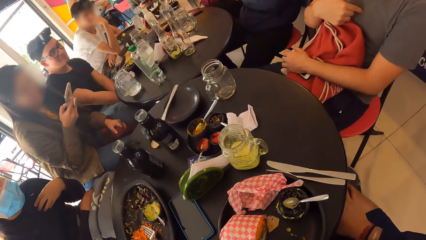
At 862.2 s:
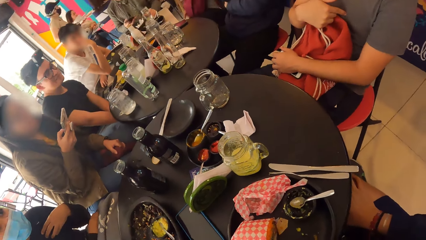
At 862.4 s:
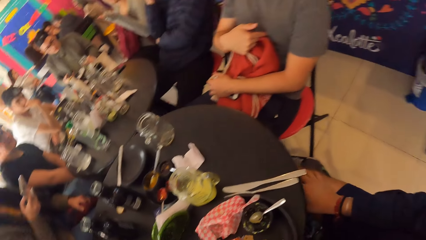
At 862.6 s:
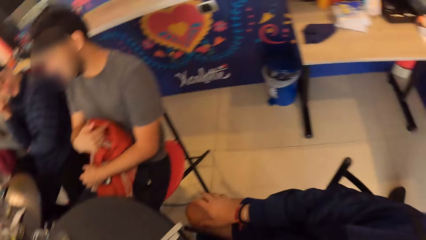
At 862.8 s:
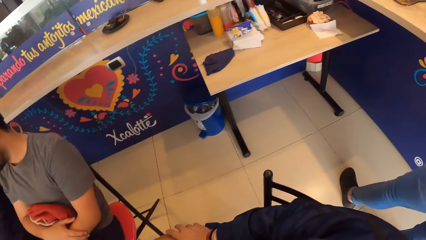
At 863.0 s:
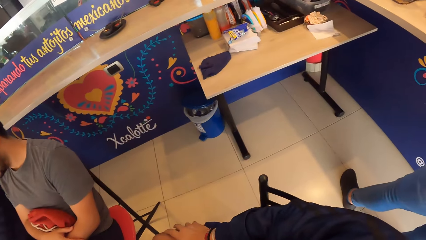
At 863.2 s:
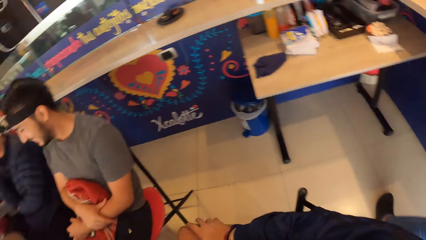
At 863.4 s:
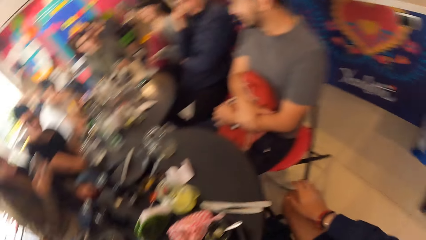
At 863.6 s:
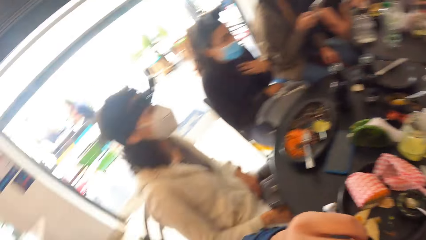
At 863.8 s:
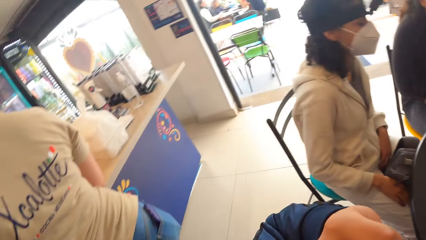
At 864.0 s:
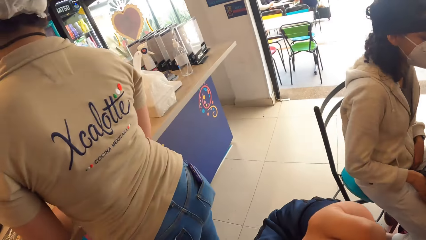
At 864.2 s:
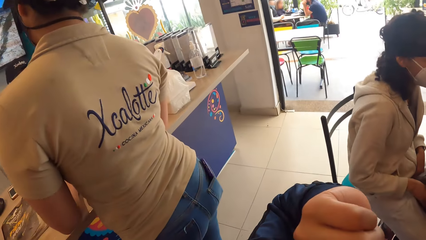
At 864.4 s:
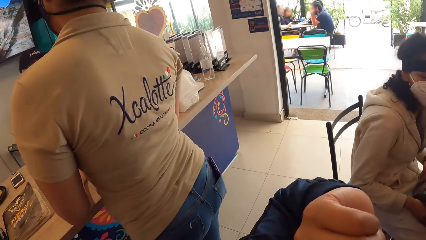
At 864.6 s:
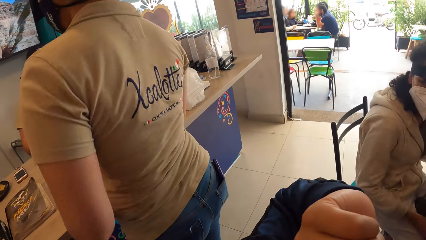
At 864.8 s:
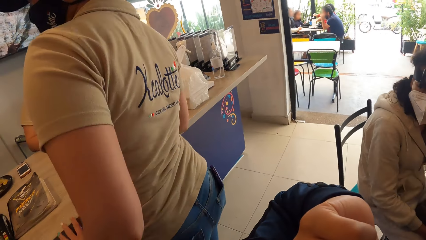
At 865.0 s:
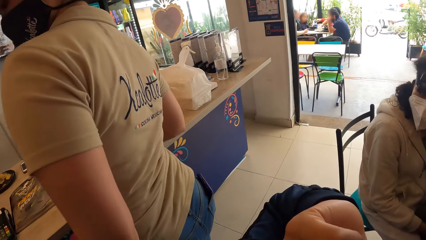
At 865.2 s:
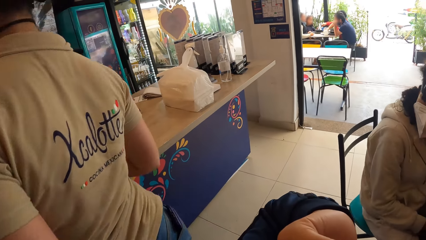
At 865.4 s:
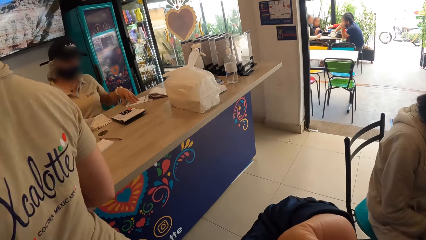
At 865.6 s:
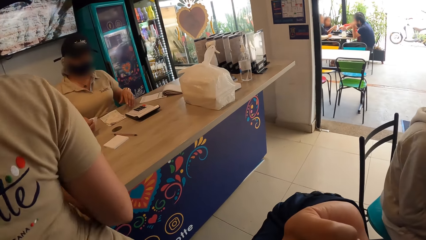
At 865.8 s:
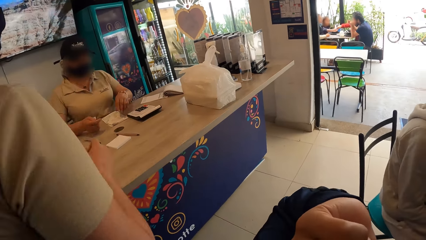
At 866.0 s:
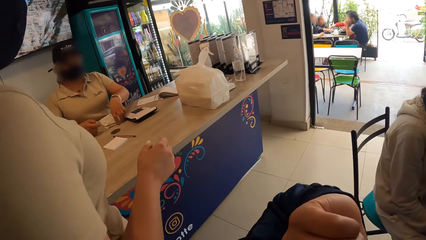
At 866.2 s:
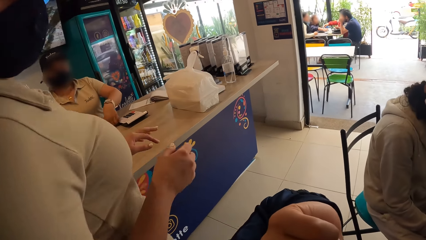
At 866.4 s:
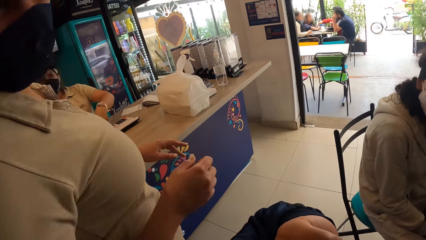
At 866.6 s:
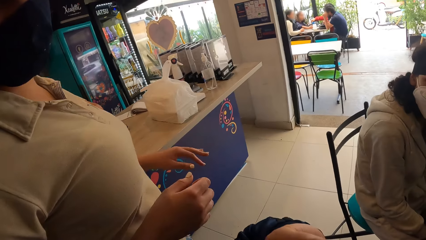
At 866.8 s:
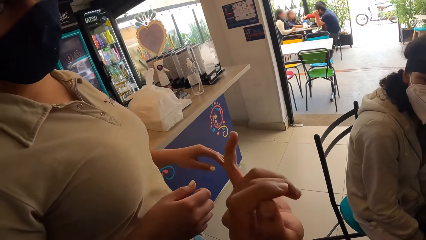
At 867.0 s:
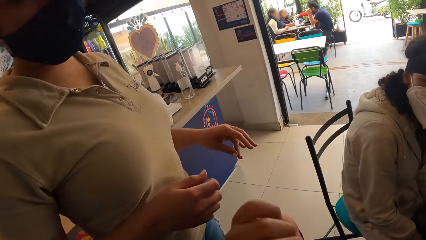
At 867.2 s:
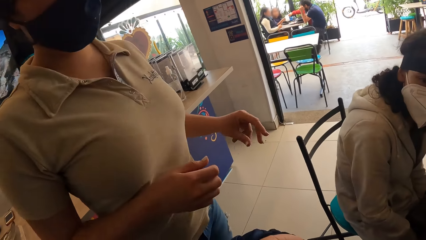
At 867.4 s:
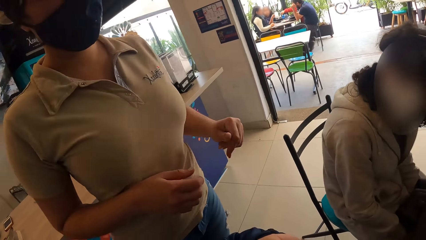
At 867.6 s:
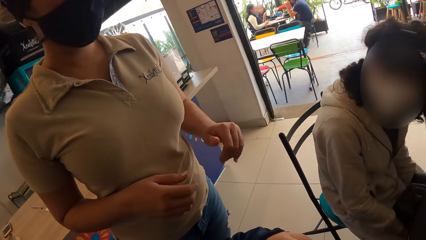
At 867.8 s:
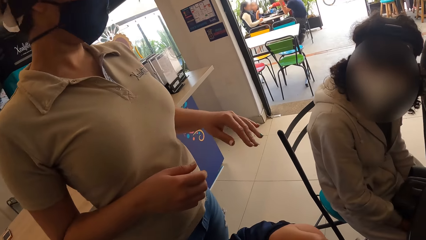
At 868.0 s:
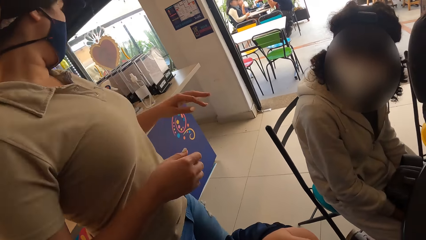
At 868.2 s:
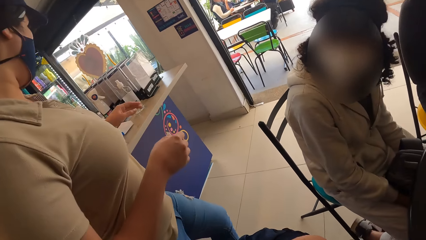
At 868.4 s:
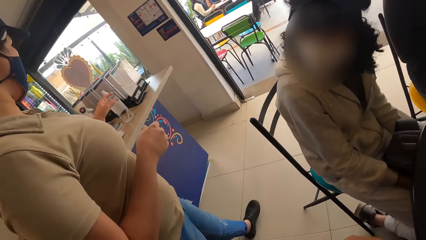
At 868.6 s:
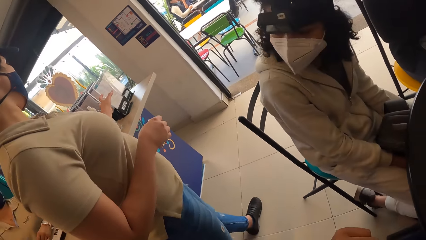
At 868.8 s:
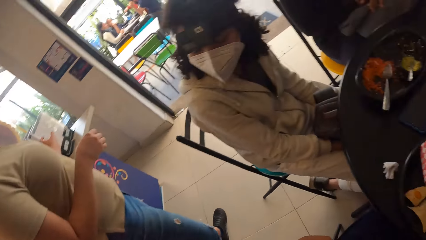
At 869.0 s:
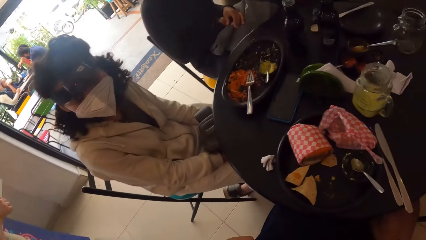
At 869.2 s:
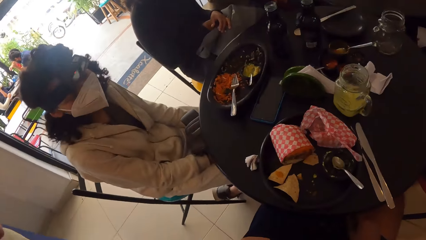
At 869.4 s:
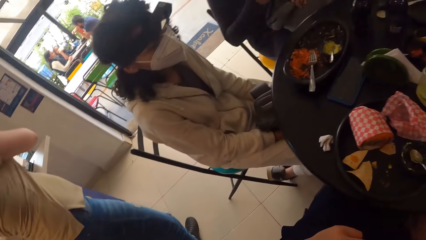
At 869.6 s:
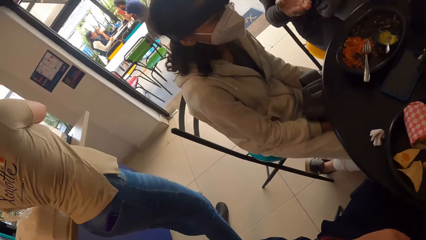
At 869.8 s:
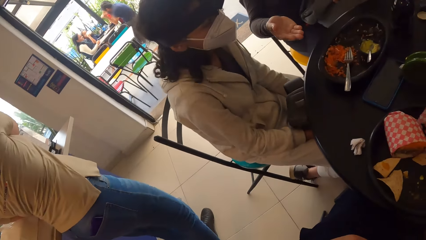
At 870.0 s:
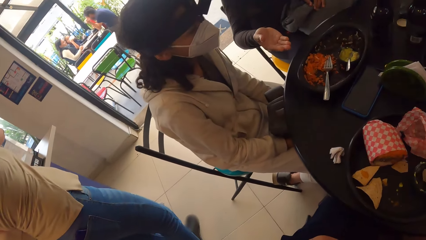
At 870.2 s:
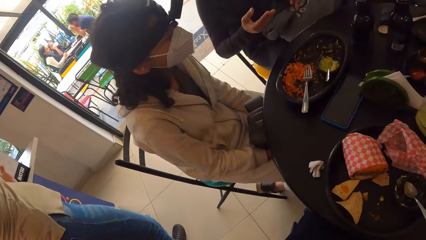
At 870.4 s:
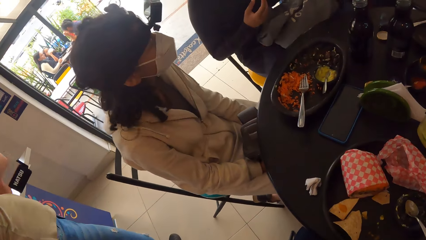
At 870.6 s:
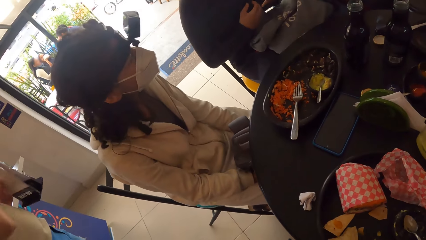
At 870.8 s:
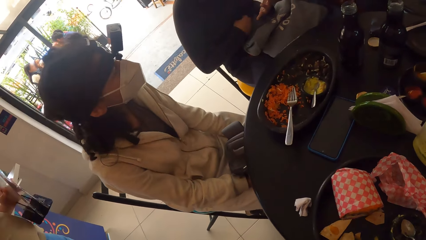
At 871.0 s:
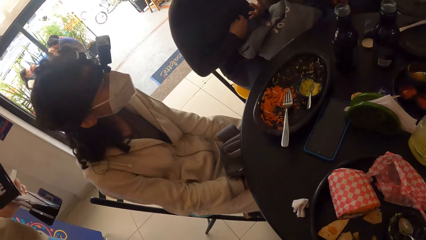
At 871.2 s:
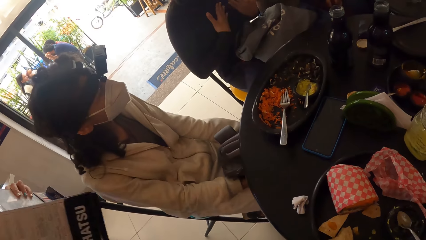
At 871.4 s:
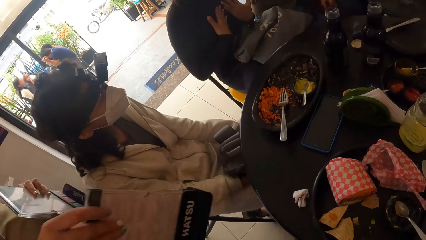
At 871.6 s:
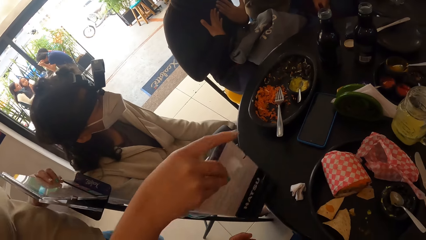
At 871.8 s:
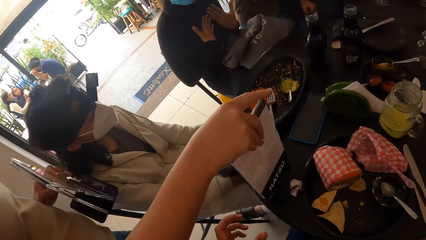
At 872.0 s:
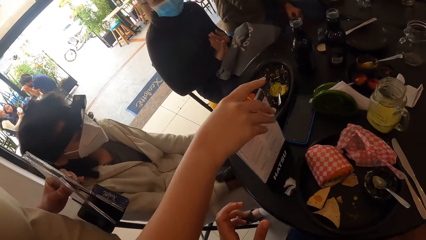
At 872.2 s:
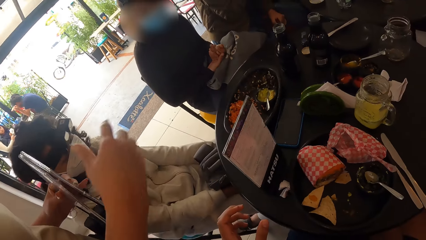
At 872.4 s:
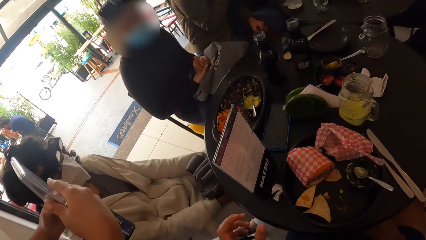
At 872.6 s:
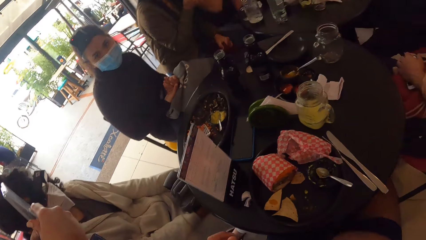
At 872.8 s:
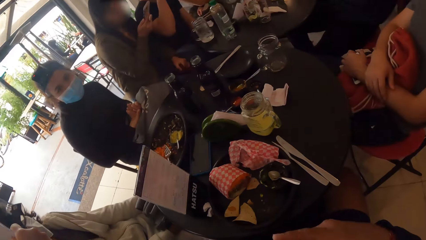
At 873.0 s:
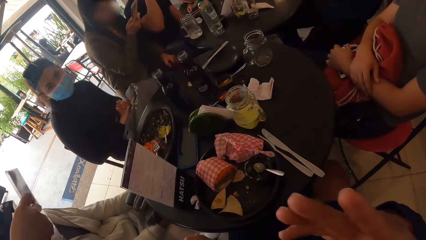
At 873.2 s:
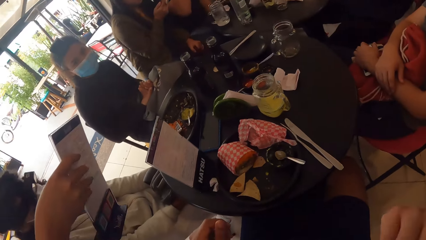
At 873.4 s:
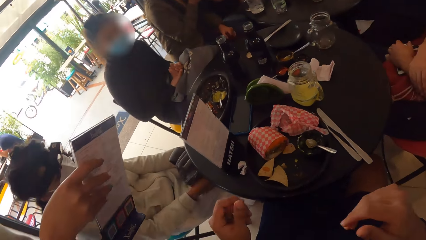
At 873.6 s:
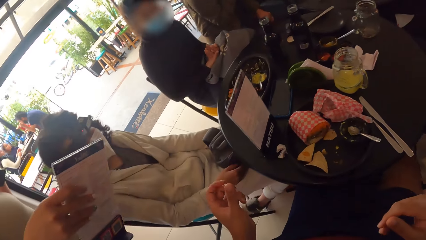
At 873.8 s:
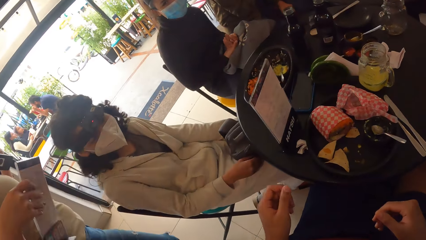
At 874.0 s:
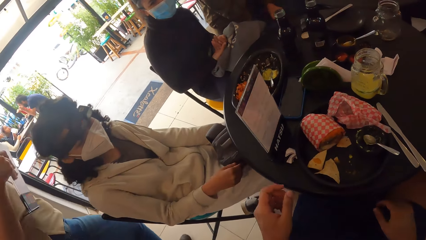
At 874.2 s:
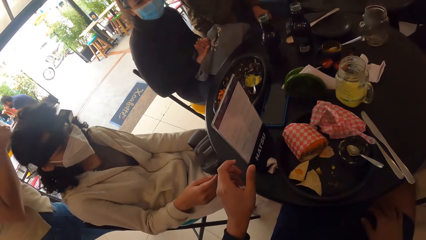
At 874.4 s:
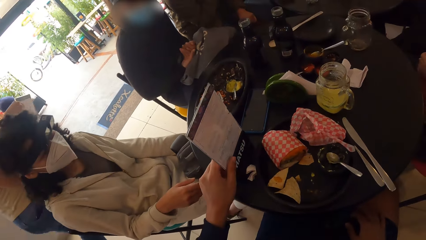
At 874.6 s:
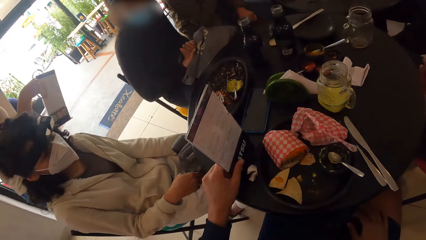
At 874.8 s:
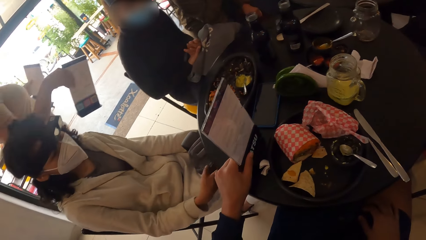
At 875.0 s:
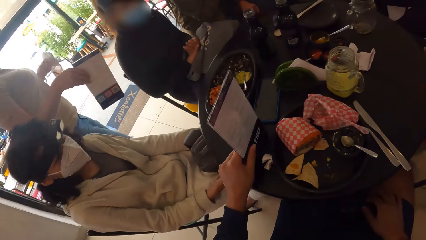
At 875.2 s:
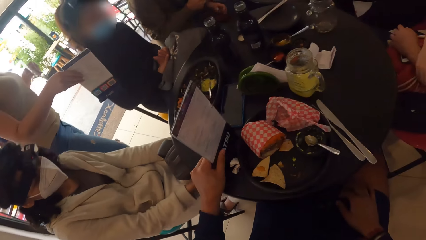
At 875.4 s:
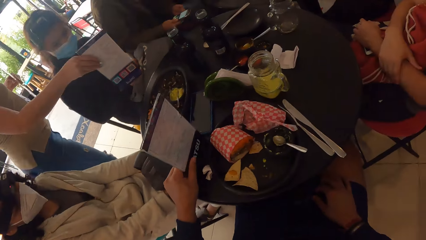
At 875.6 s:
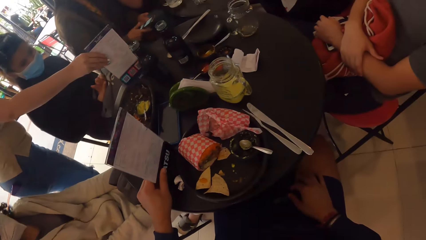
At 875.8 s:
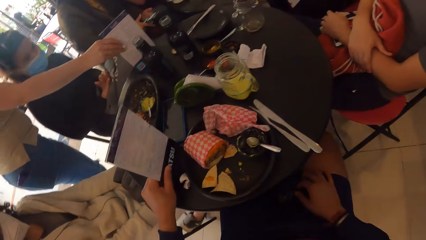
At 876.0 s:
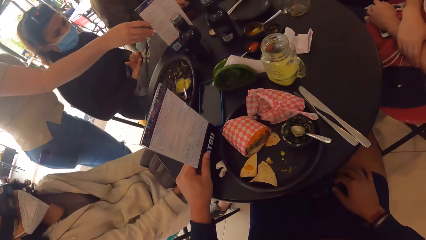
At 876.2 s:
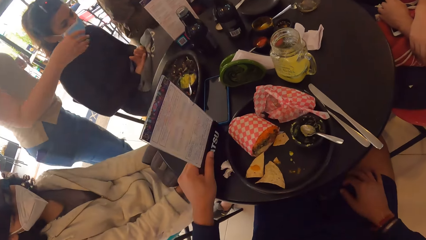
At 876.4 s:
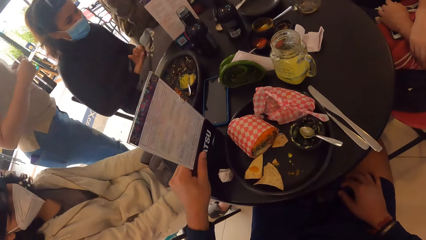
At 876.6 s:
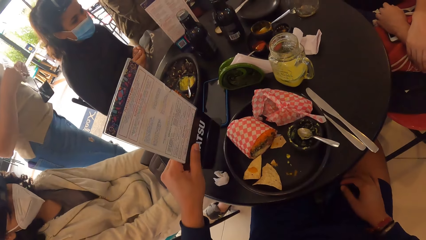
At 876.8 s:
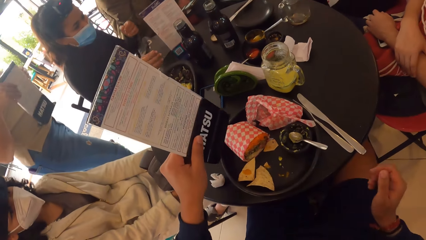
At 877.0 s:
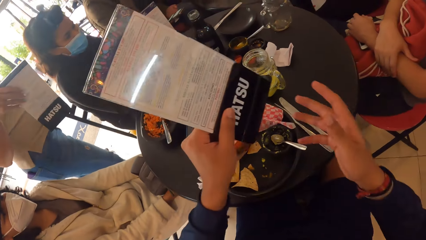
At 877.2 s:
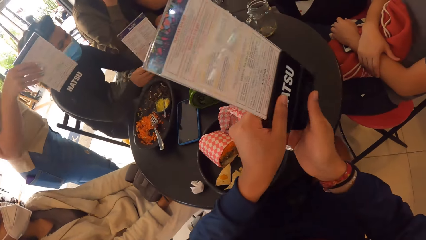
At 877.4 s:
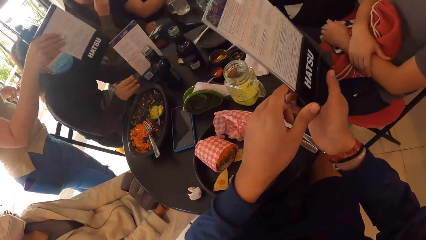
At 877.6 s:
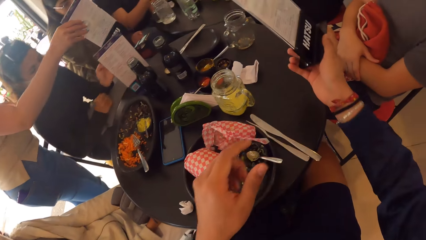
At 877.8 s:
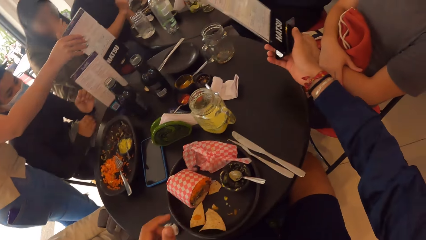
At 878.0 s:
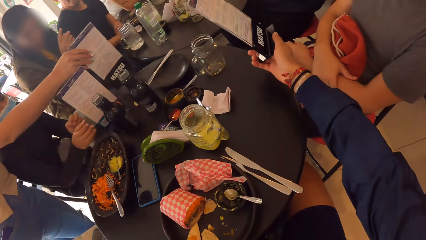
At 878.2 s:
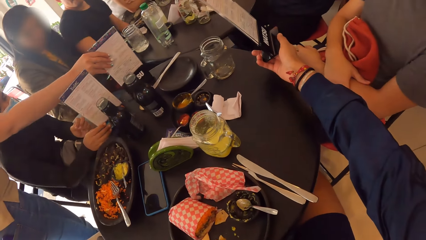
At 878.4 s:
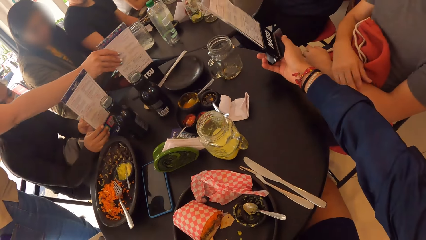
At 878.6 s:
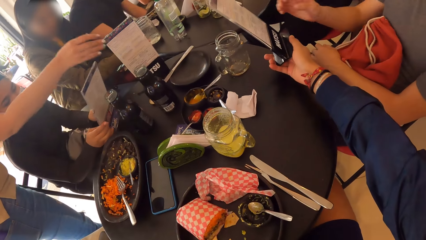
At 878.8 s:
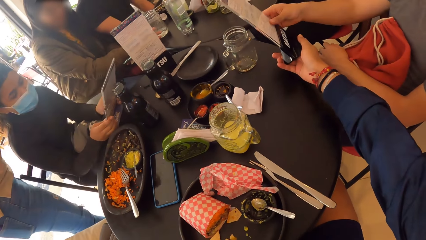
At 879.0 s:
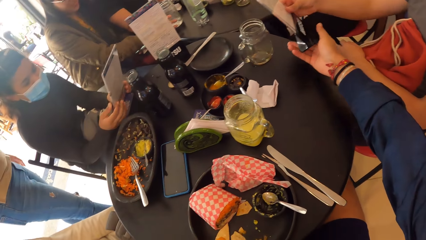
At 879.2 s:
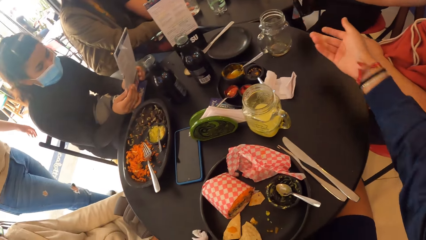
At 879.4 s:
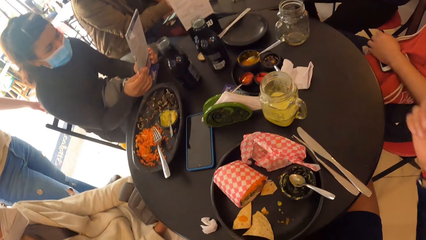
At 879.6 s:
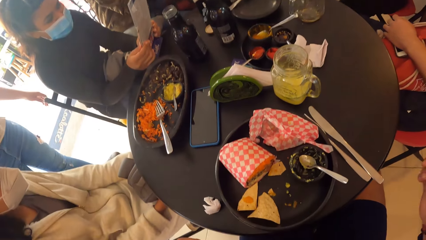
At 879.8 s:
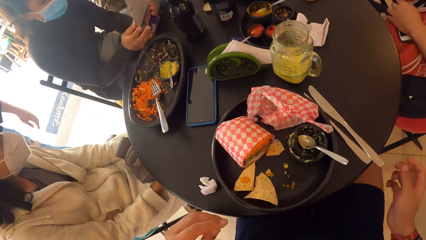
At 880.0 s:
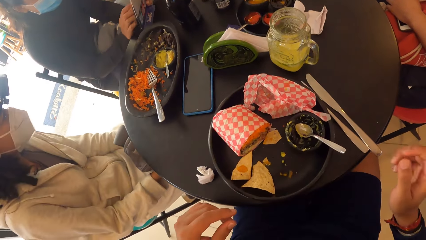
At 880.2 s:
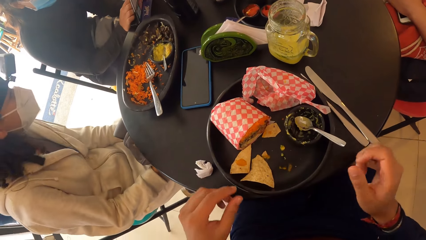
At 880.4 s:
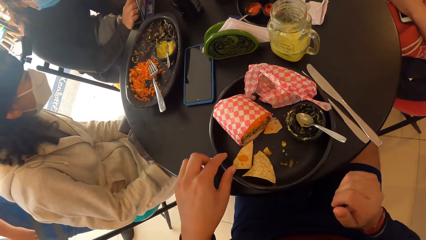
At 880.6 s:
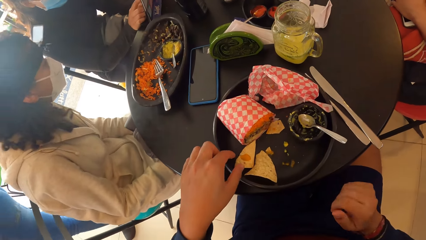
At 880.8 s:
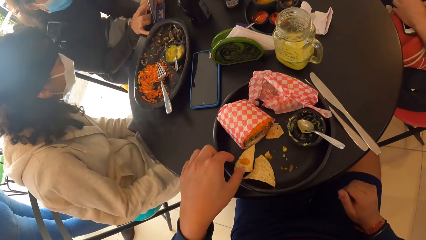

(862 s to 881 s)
The camera wearer looks around. He interacts with a waiter. The waiter picks a menu holder from a reception desk with her left hand. She drops the menu holder on a table with her right hand. She passes the menu holder from her left hand to her right hand. The camera wearer passes the menu holder on the table from his left hand to his right hand. He picks the menu with his left hand. The waiter drops the menu holder on the table with her right hand. She passes the menu holder from her left hand to her right hand. She drops the menu holder on the table with her right hand. She drops again. A woman picks the menu holder from the camera wearer with her right hand.
